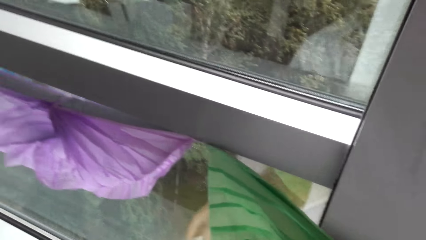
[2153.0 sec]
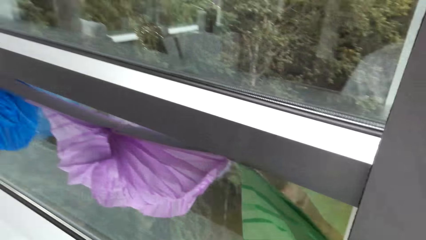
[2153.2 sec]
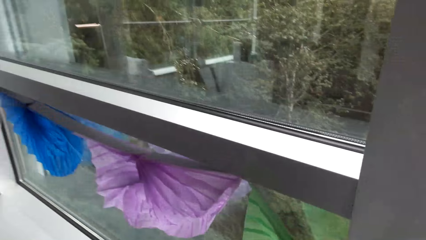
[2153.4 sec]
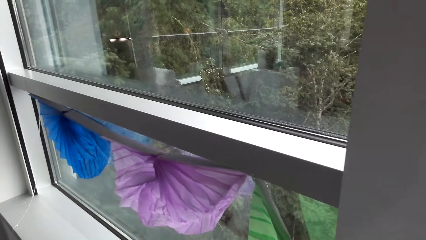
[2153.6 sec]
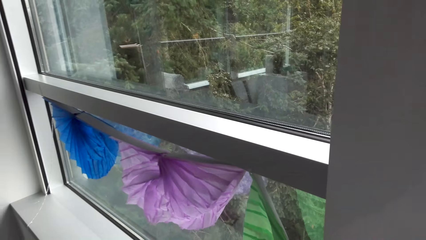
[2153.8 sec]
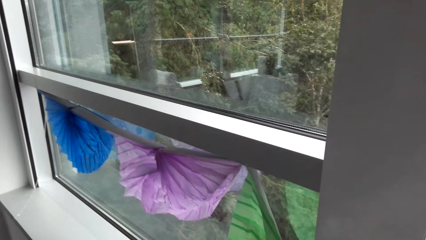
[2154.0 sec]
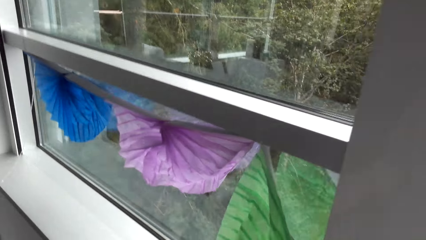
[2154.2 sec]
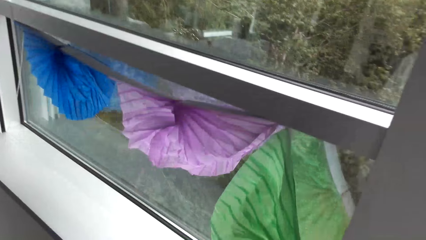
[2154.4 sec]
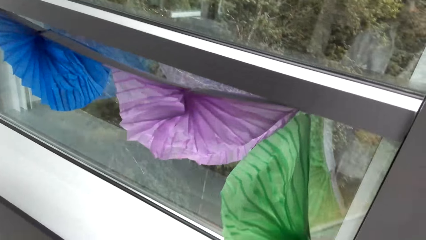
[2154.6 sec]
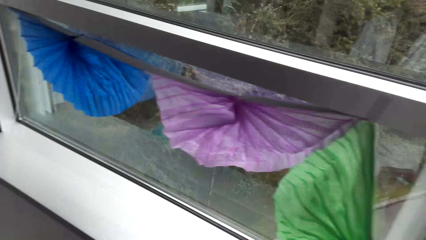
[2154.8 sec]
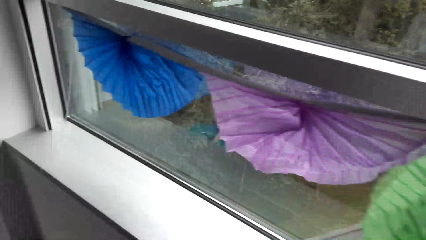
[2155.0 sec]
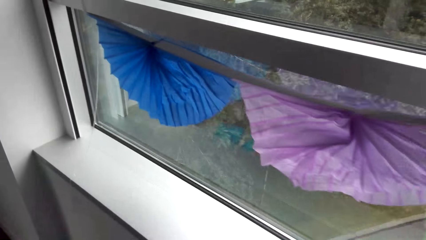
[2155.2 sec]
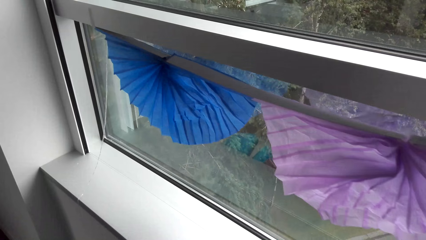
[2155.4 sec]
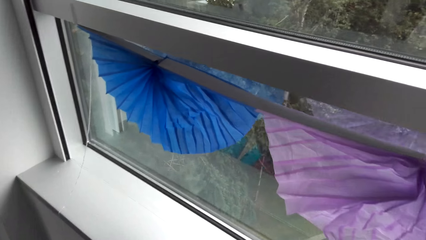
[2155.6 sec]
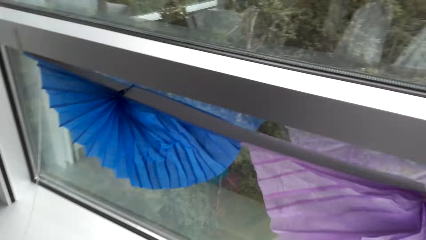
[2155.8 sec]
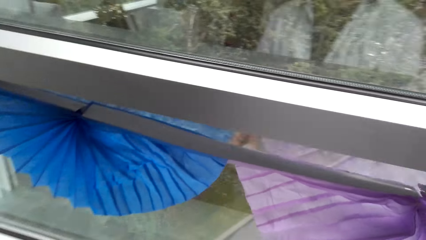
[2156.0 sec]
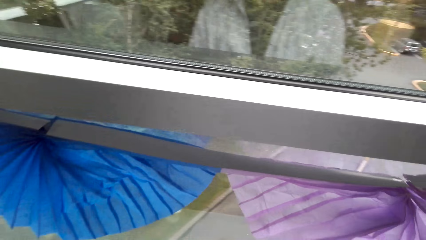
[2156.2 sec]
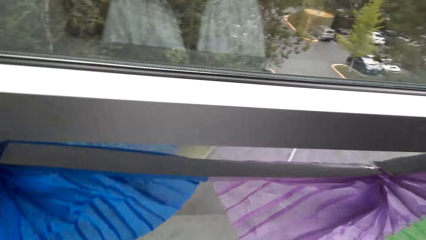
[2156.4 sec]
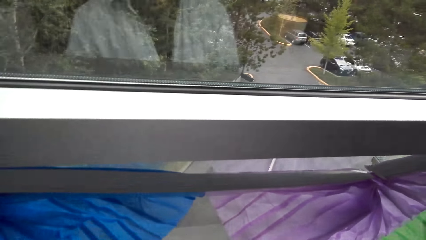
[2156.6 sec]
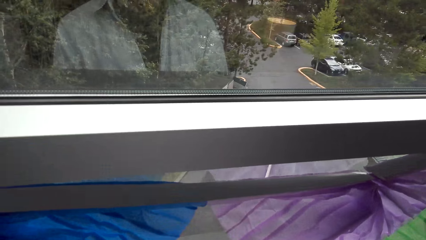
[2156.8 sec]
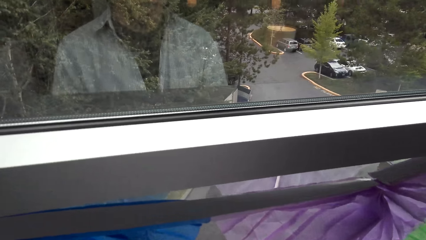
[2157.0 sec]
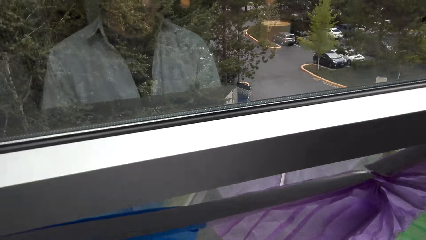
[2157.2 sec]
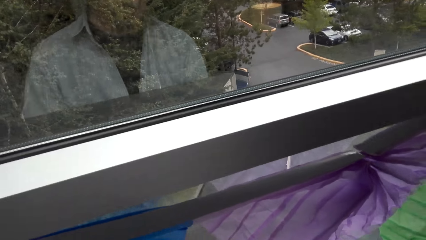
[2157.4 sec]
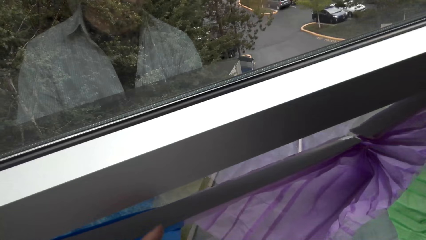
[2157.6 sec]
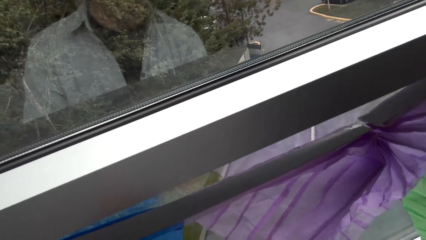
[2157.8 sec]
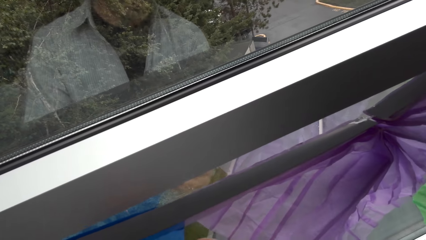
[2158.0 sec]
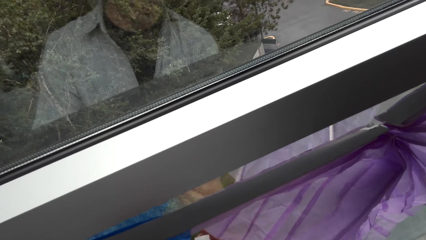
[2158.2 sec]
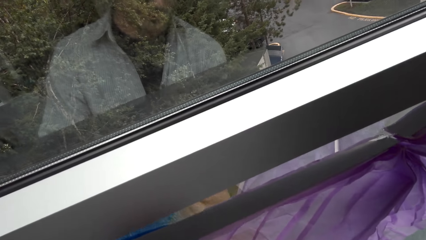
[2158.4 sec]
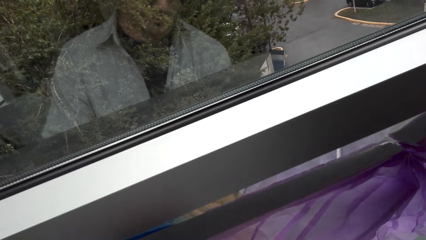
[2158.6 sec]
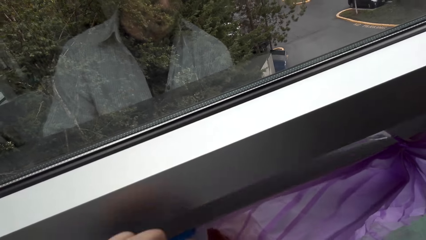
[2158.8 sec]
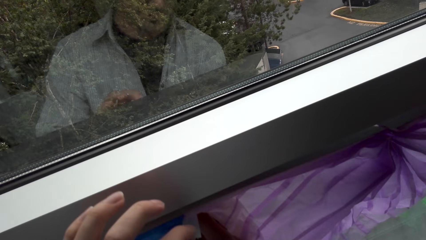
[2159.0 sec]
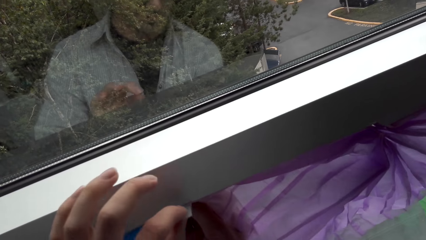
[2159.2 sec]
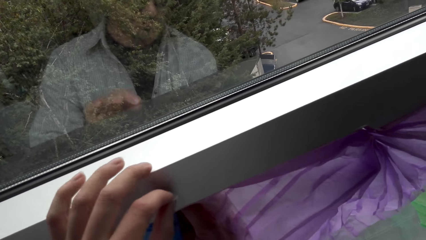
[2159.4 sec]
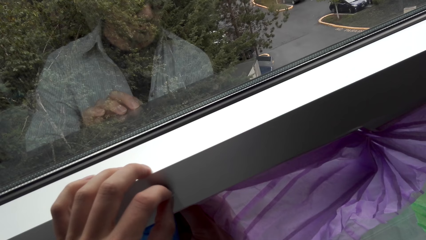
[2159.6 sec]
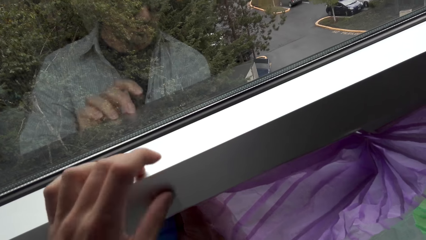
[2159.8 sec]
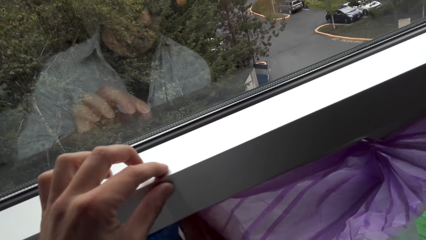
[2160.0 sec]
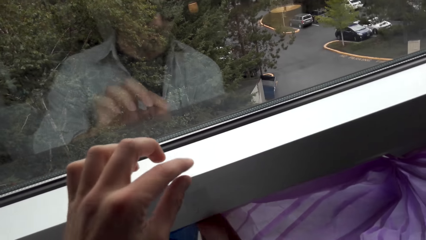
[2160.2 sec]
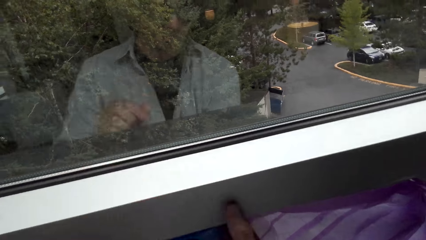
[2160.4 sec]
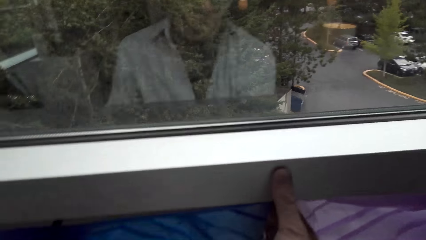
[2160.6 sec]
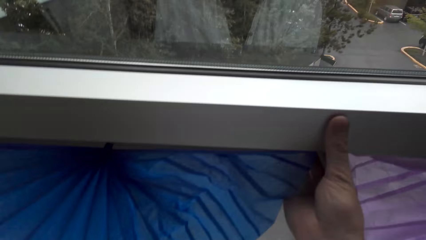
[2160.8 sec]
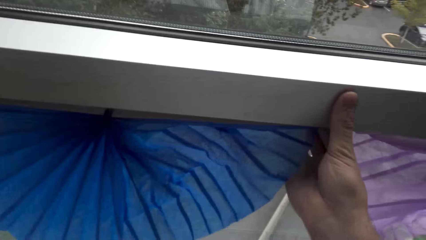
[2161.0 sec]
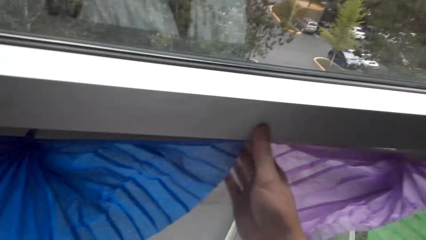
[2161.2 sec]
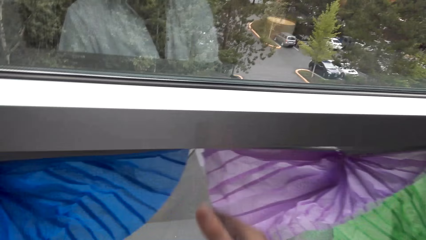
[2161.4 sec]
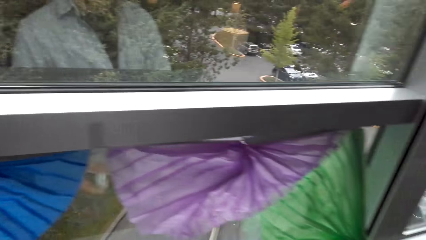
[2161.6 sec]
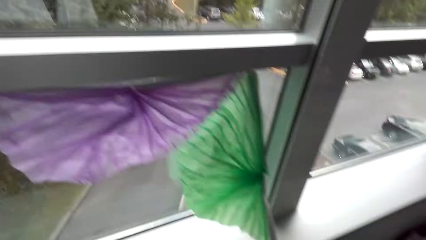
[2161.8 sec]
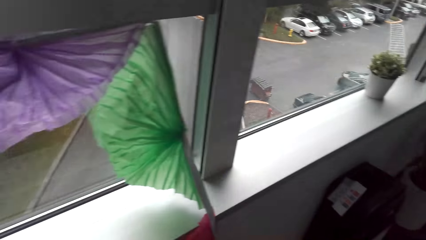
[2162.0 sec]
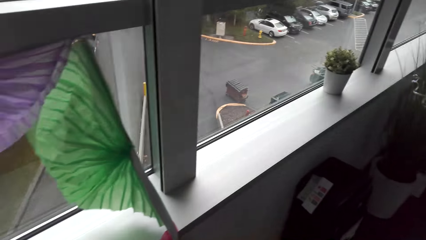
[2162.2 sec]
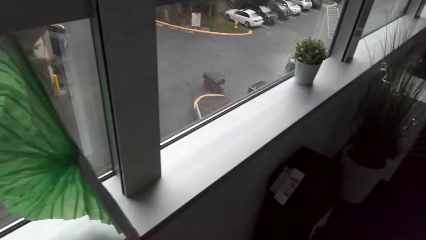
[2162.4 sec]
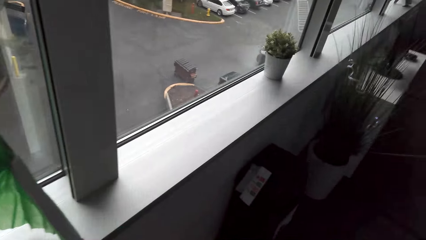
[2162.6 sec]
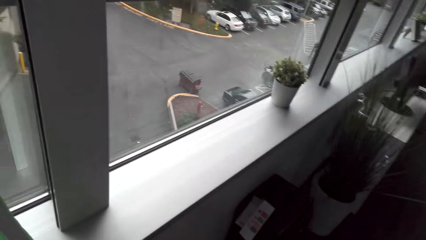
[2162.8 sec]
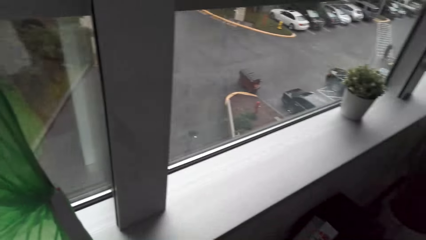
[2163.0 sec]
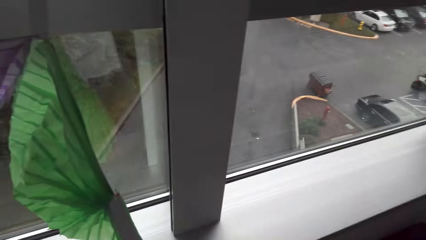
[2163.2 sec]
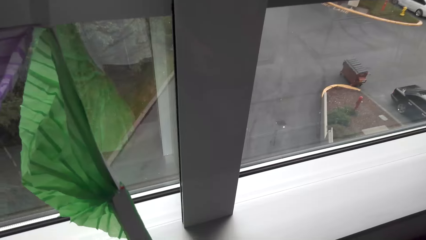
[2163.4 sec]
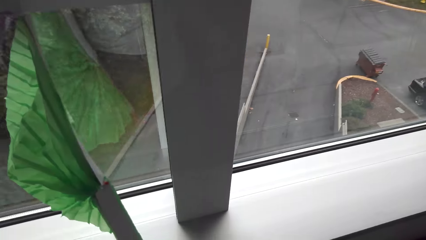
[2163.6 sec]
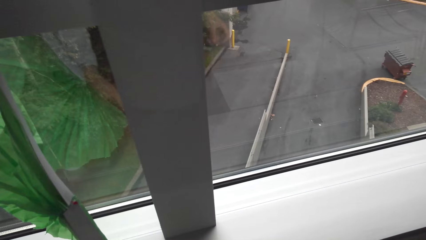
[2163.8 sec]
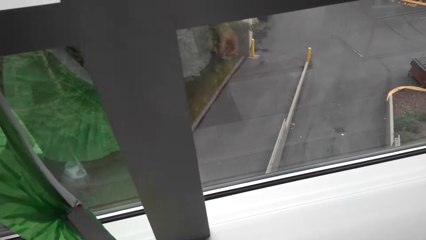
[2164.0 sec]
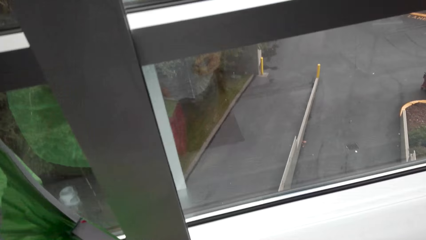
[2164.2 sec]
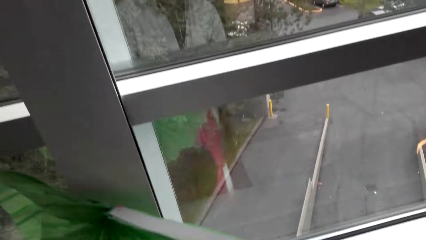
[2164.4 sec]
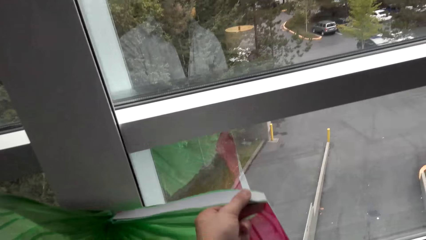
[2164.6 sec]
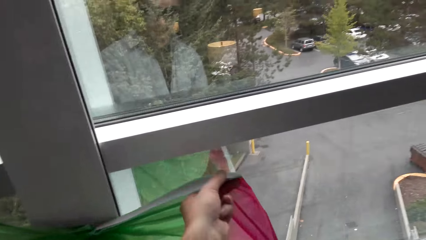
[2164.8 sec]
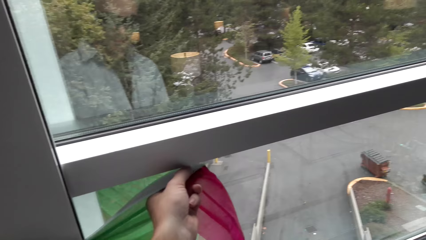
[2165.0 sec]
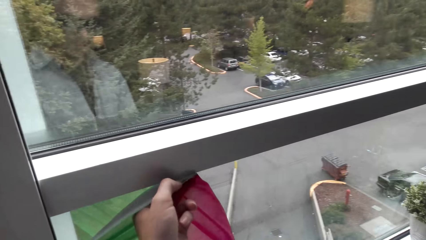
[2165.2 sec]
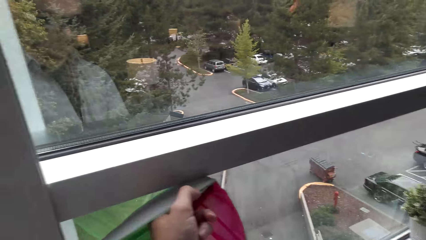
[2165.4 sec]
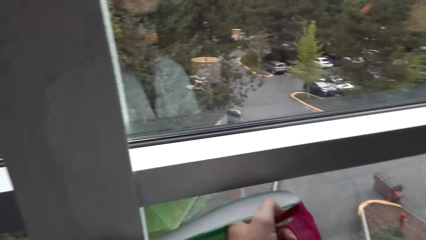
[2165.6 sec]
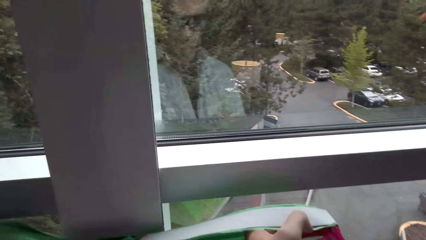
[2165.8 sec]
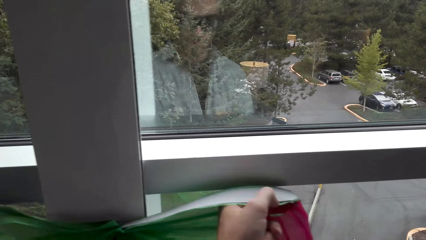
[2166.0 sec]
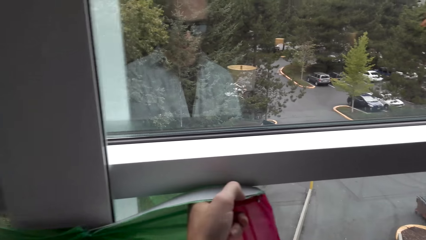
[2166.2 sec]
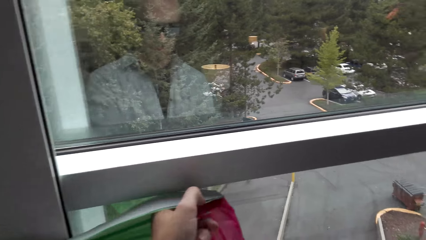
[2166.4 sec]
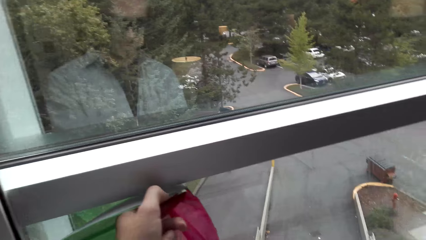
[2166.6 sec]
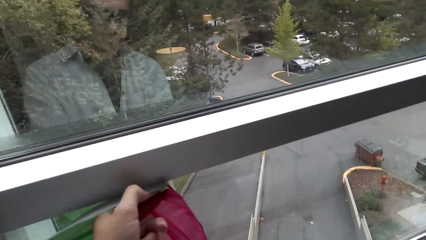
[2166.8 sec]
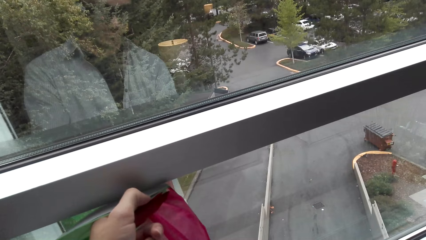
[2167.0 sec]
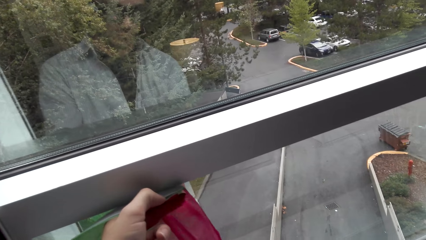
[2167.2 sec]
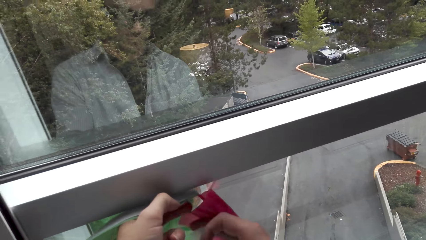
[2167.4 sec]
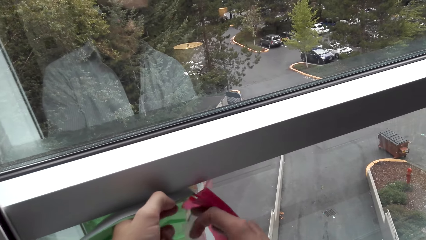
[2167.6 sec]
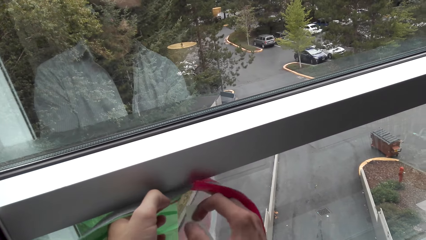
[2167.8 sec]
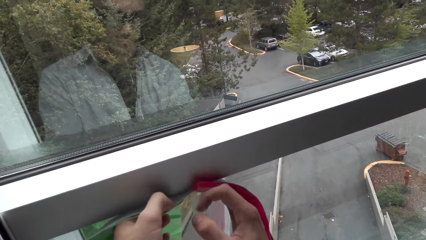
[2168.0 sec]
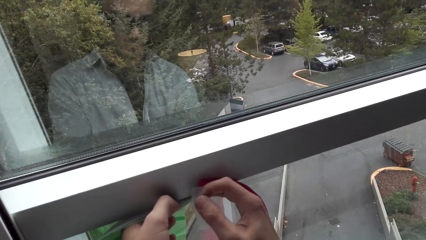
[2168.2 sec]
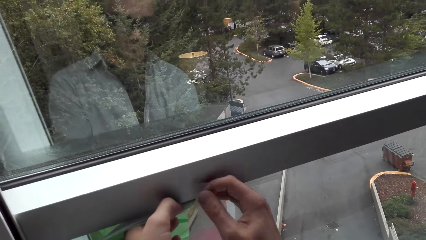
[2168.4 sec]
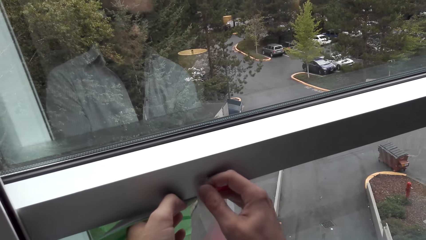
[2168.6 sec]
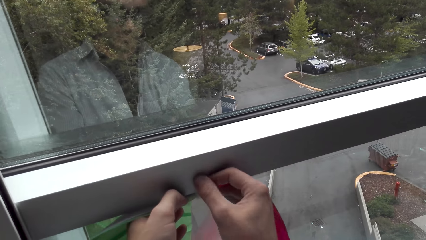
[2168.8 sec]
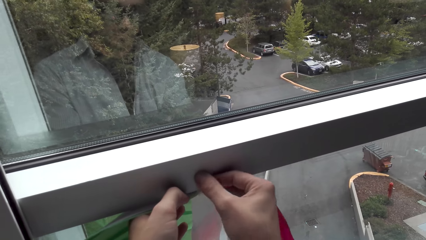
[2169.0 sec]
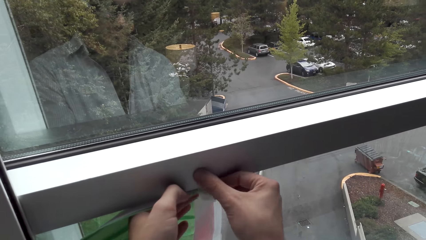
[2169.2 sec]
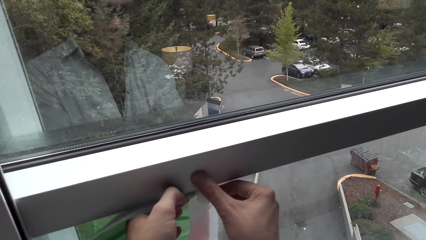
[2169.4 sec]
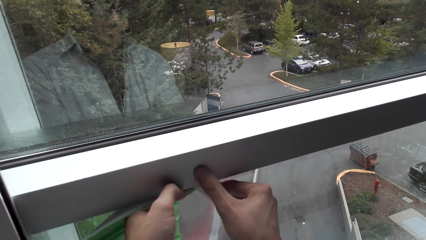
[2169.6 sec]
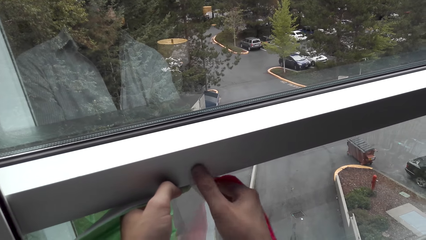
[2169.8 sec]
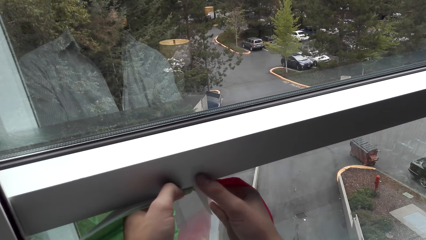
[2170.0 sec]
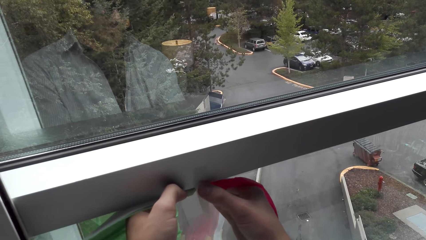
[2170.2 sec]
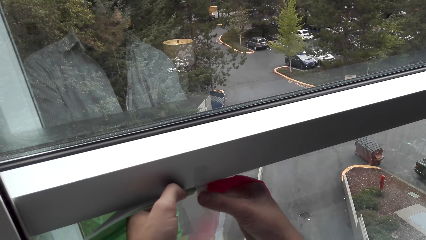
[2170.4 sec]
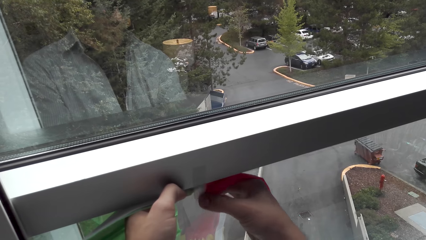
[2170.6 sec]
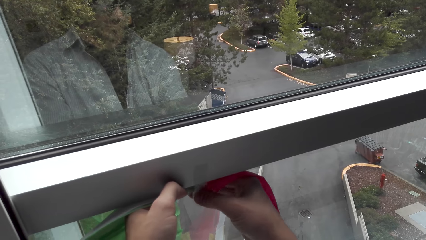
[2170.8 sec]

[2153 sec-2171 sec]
The camera wearer hangs the decorative papers on the window pane.
